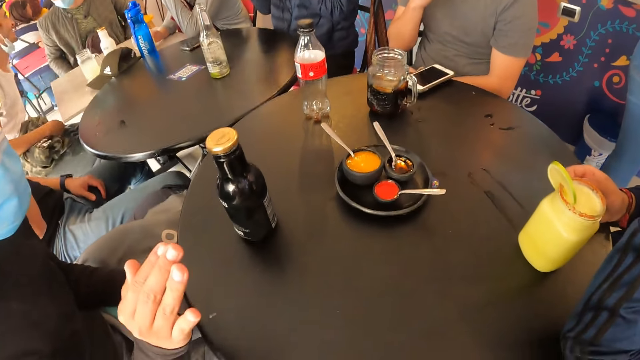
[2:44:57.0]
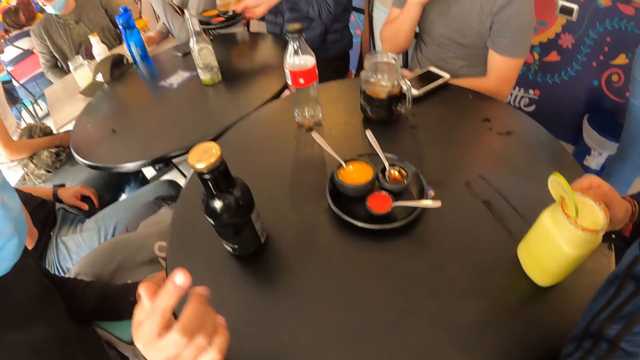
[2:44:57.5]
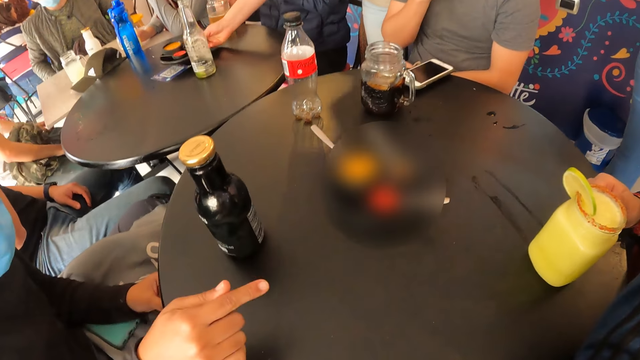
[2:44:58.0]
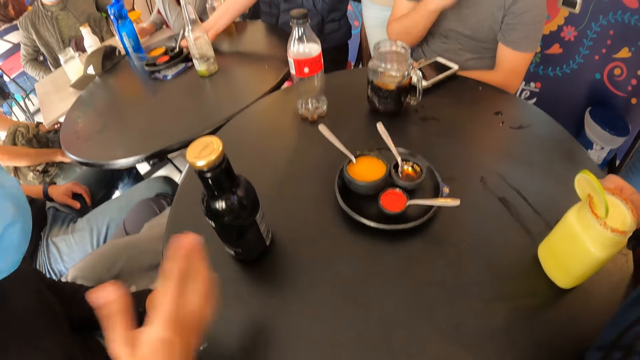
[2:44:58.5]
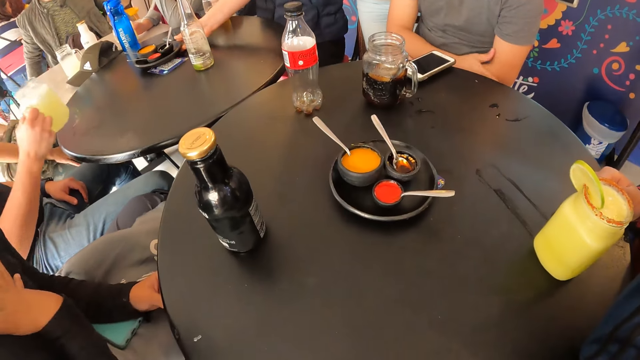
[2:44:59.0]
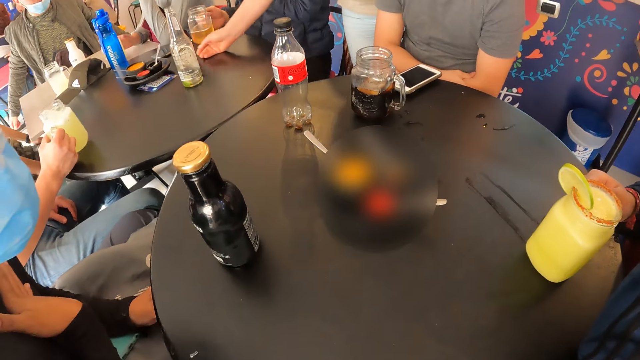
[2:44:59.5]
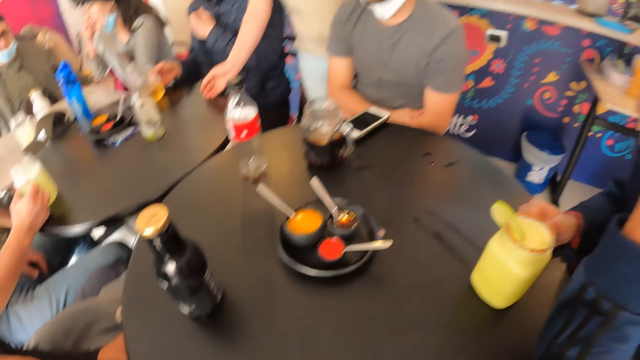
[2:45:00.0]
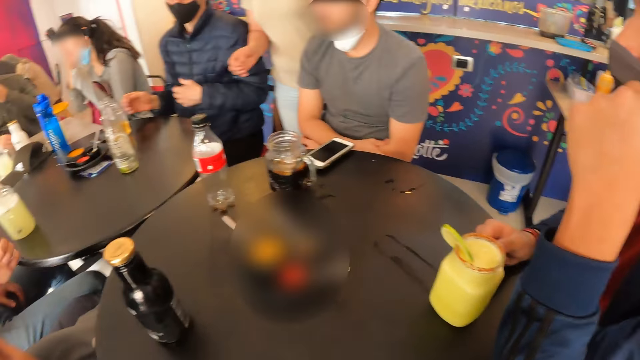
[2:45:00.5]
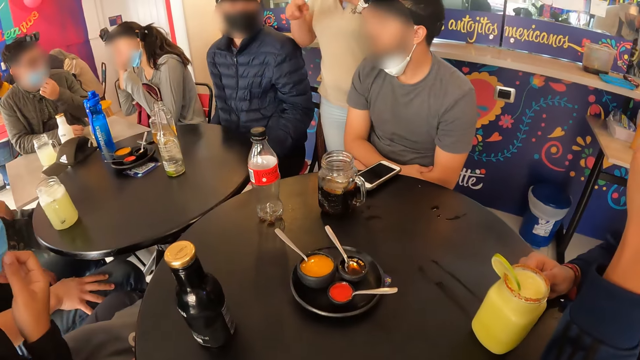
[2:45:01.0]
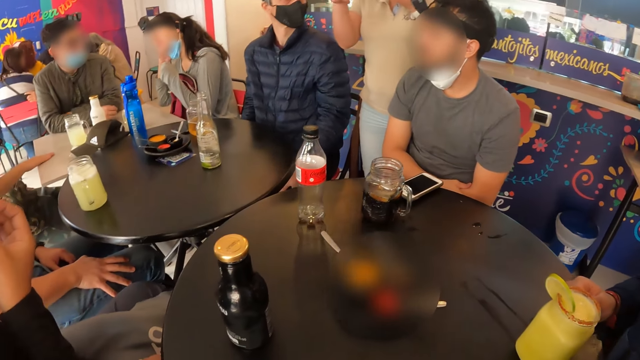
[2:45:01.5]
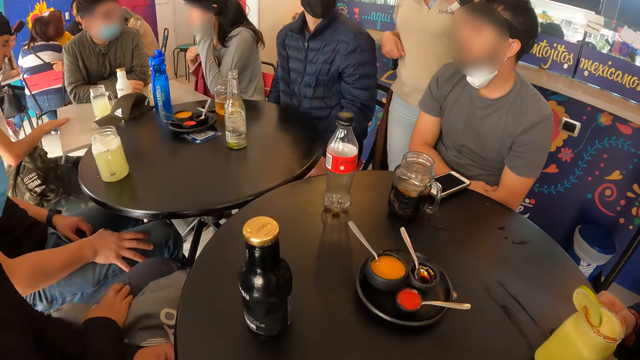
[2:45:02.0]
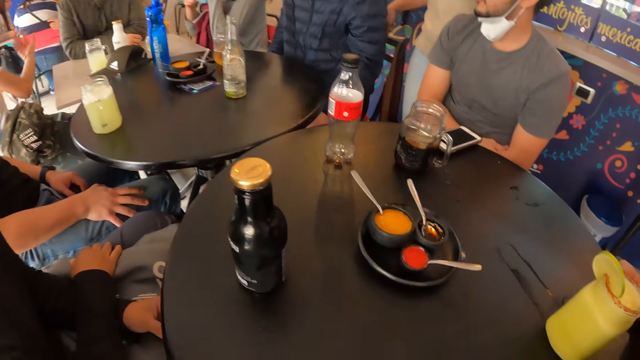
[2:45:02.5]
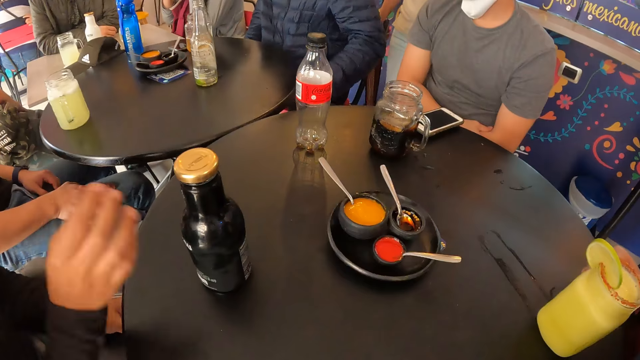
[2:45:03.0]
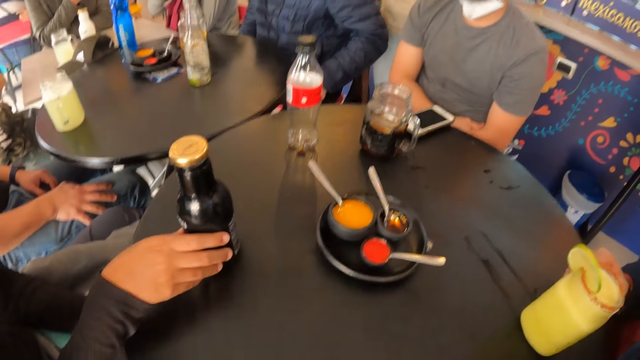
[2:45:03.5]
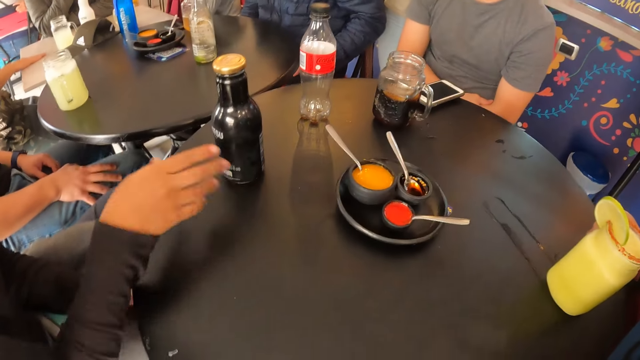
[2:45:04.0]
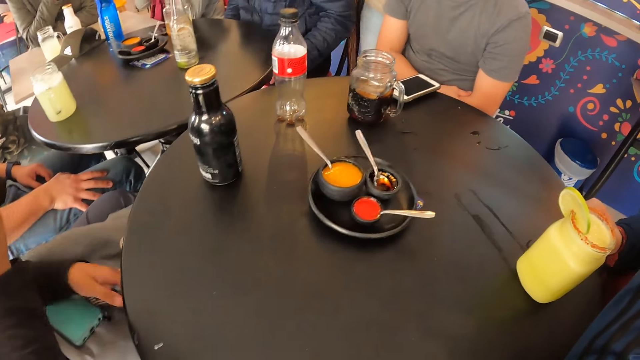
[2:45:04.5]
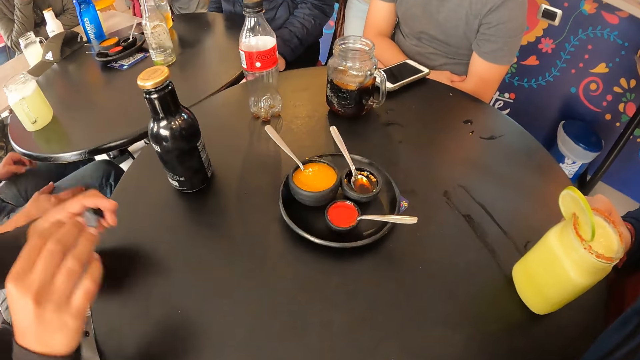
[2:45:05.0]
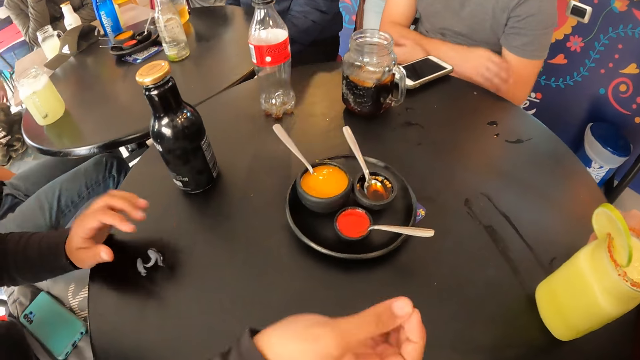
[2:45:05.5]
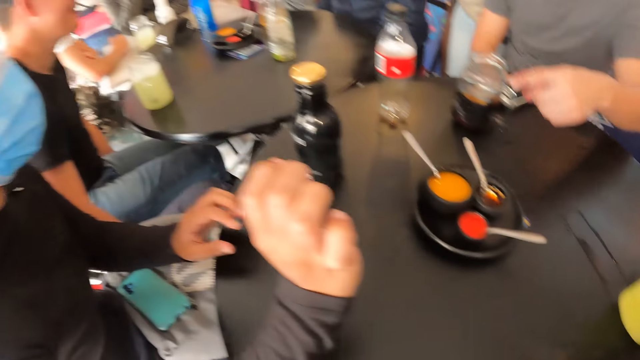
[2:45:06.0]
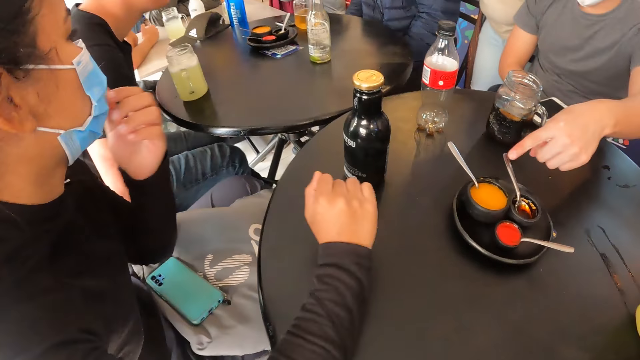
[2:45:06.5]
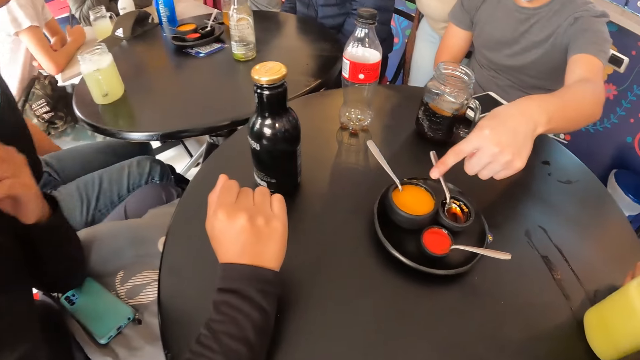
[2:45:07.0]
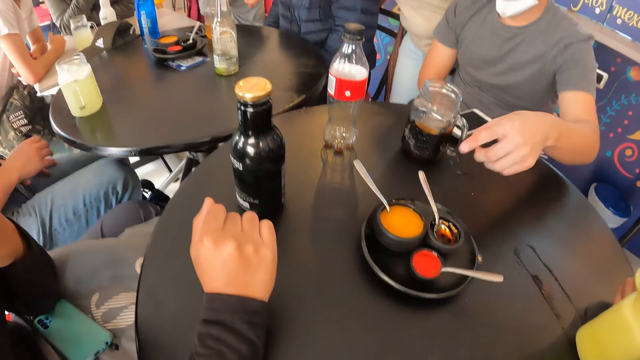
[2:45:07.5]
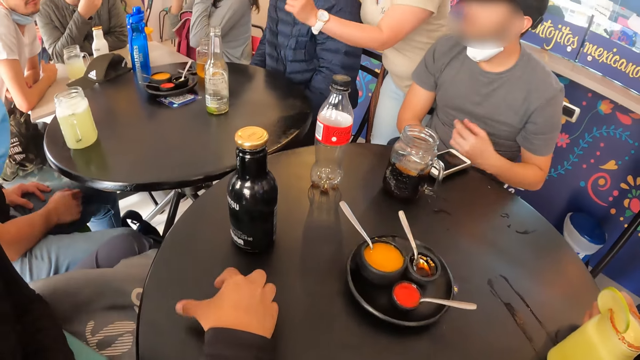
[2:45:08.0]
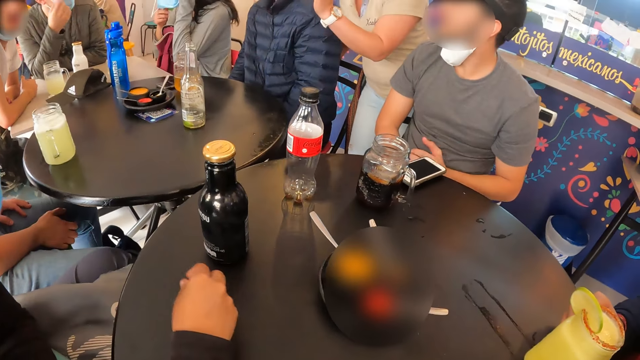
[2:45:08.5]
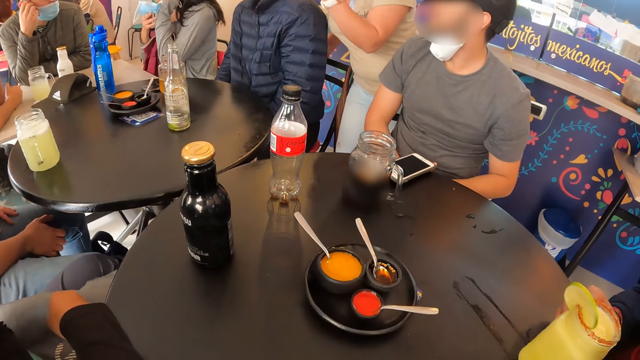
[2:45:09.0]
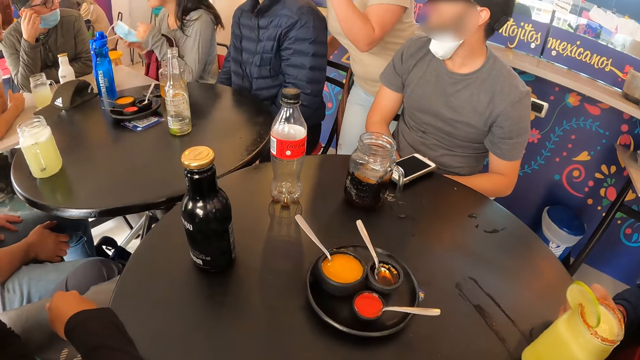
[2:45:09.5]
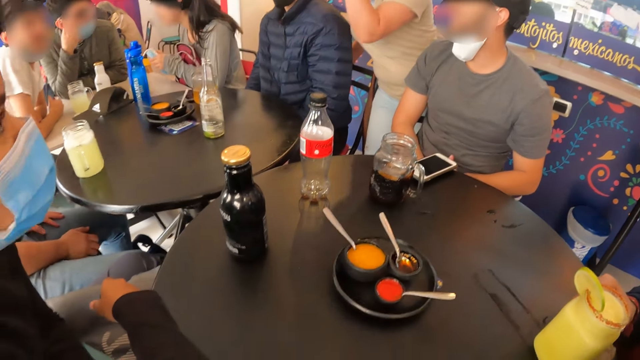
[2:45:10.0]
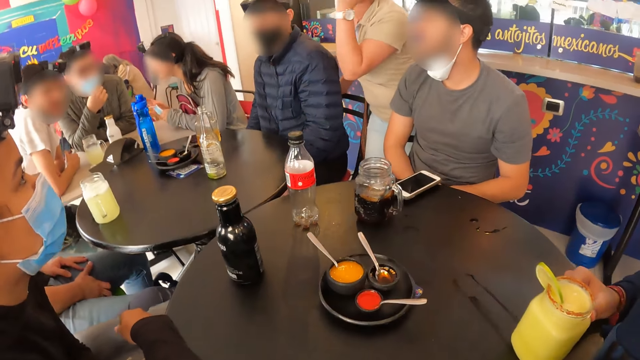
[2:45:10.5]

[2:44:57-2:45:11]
The waiter drops a plate of sauces on the table with her right hand. A man drops the cup from the table with his right hand. He moves the cup on the table with his right hand. The waiter talks to the group of people. A woman moves a bottle on the table with her right hand. She drops a plastic wrap on the table with her left hand. She picks up the plastic wrap from the table with her right hand. The camera wearer stares around the room. Another woman removes a face mask with both hands.

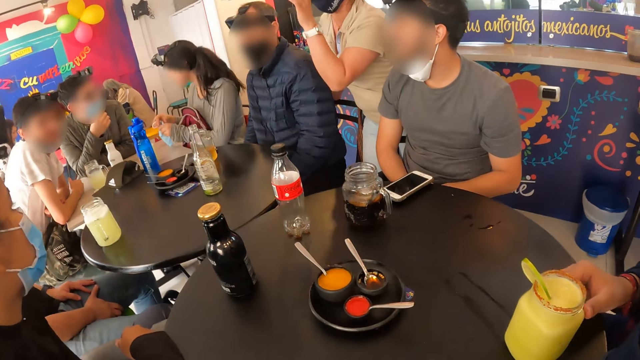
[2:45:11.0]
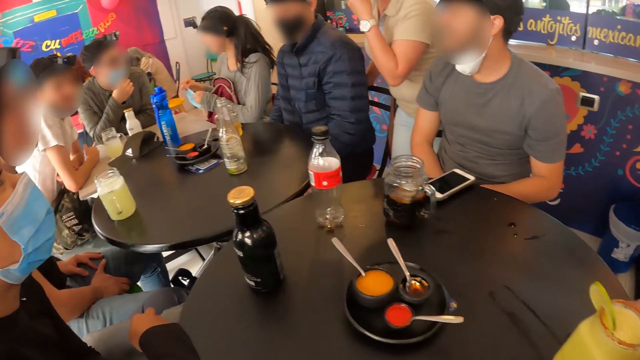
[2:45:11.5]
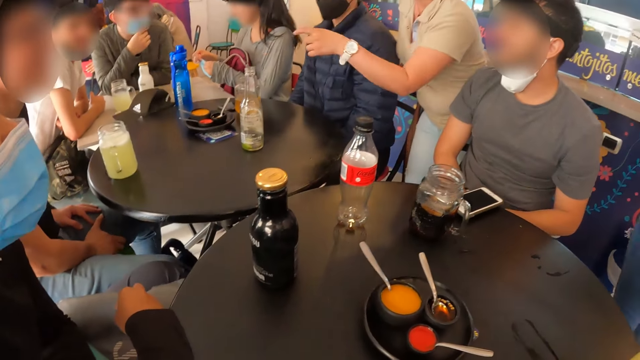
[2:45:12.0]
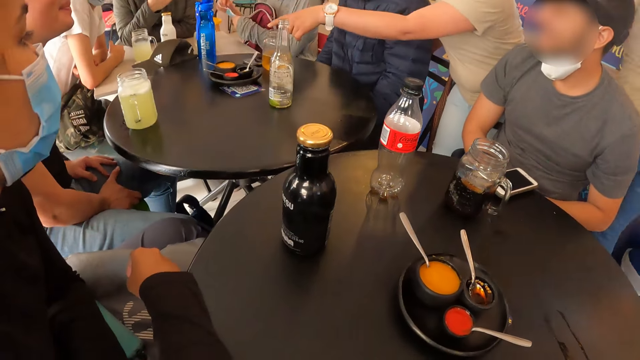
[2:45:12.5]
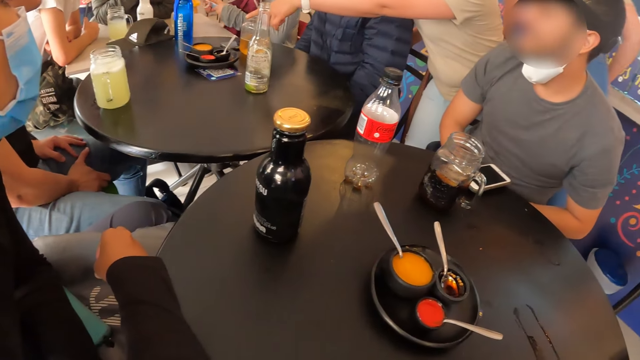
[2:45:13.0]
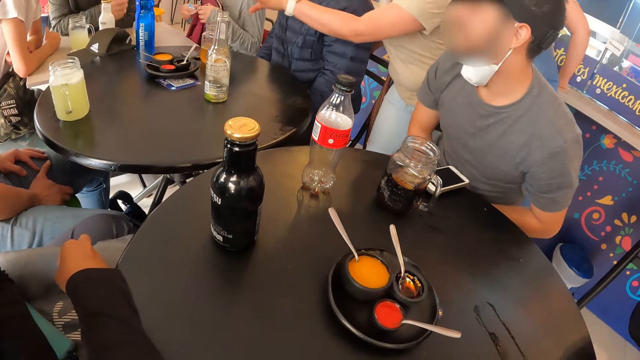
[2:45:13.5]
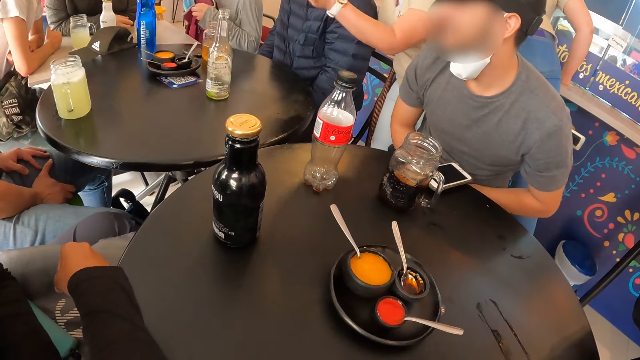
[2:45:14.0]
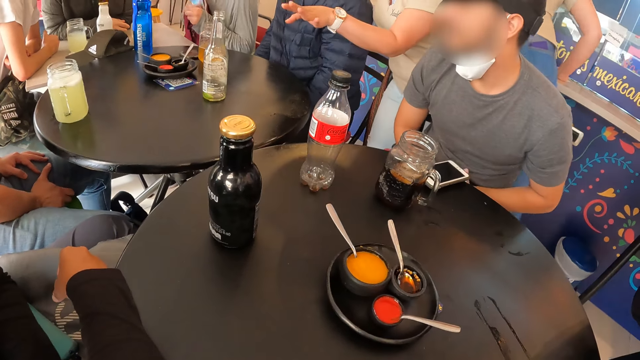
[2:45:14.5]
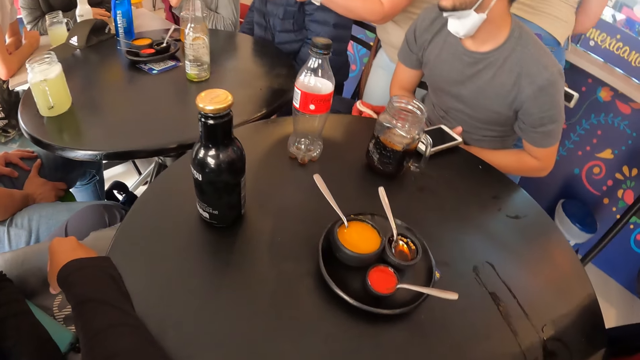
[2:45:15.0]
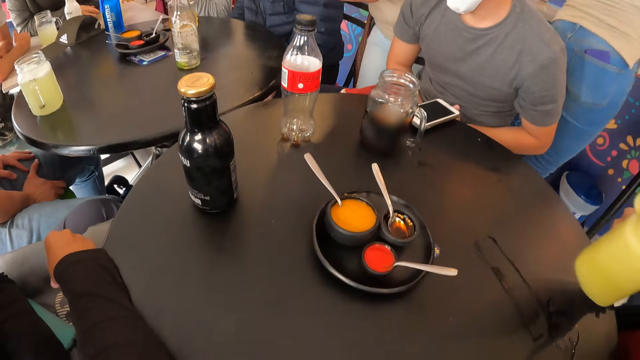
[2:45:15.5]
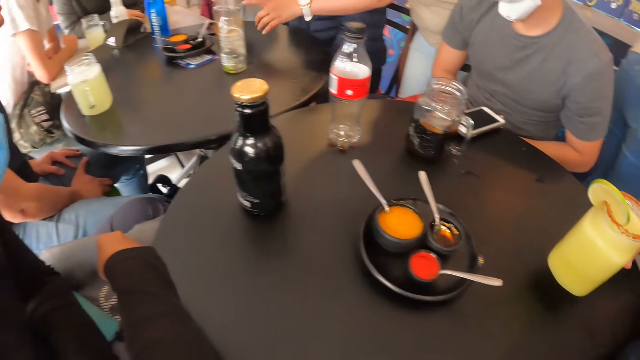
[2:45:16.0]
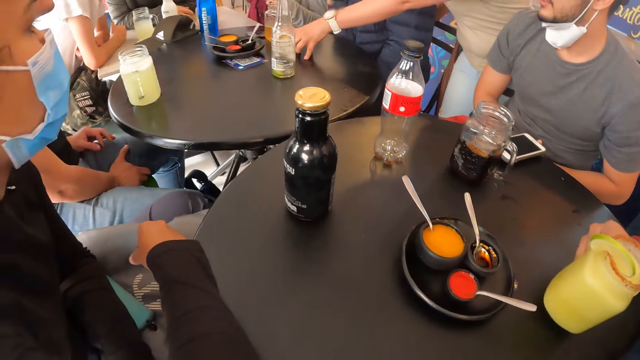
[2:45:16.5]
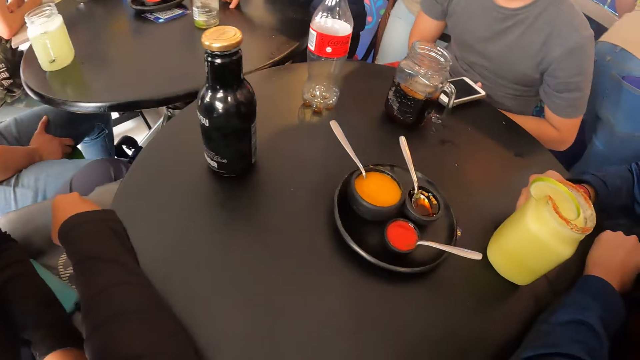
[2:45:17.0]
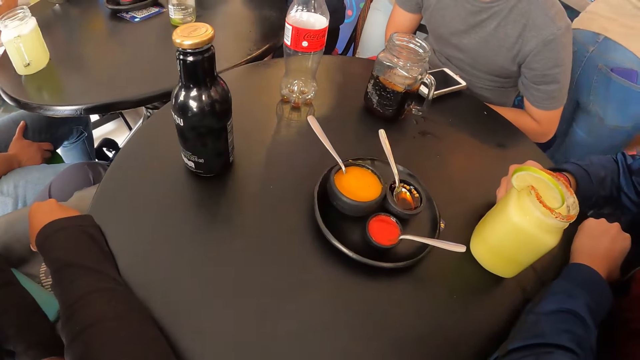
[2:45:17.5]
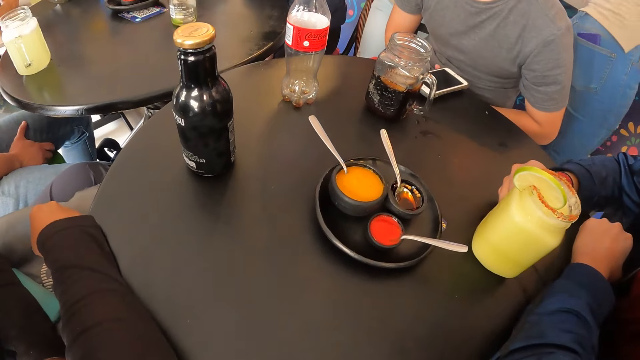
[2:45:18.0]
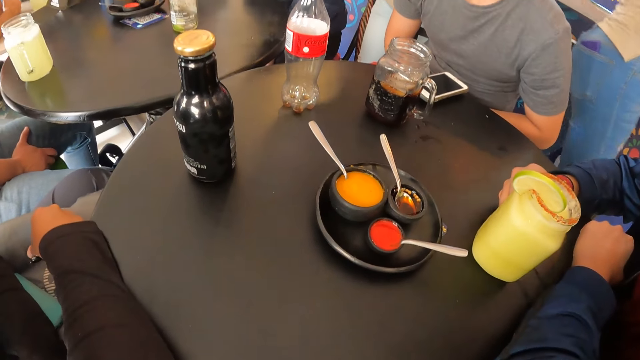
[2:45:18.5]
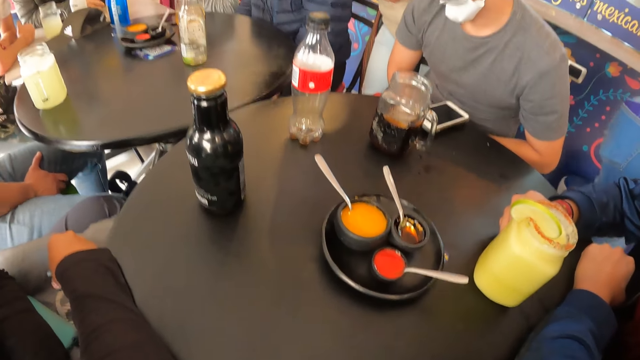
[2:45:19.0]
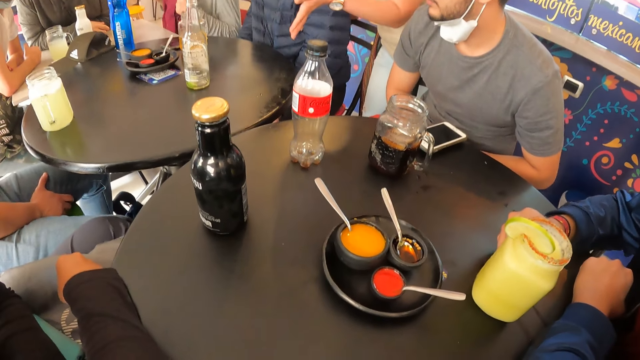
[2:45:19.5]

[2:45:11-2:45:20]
A man lifts the cup from the table with his right hand. A woman puts the face mask in the bag on her legs with her right hand. The man drops the cup on the table with his right hand.
